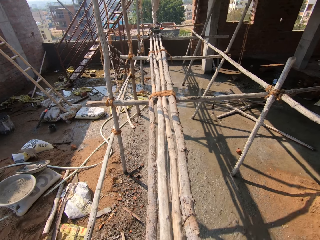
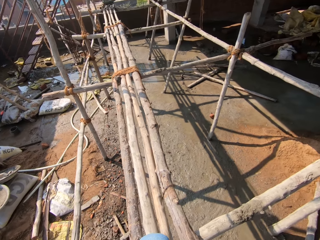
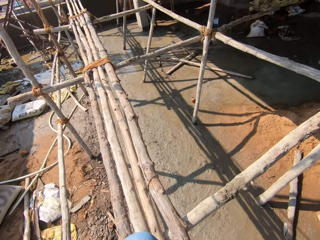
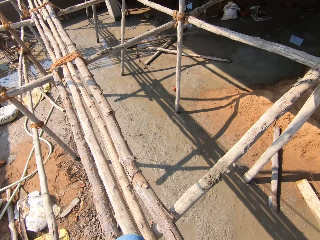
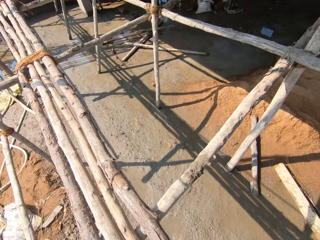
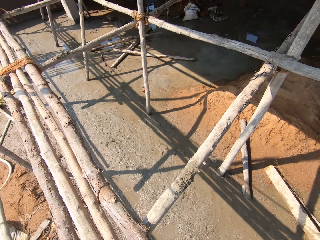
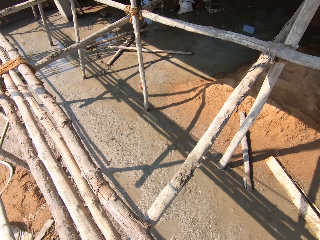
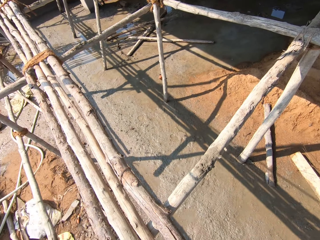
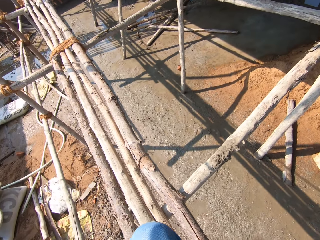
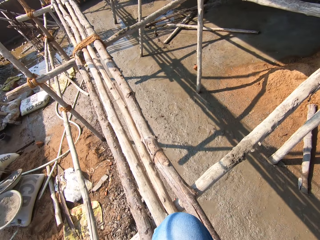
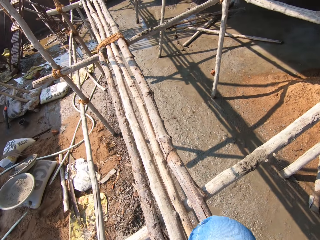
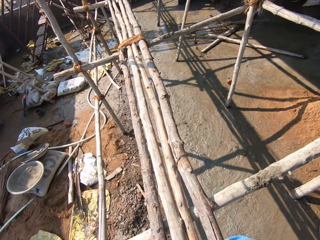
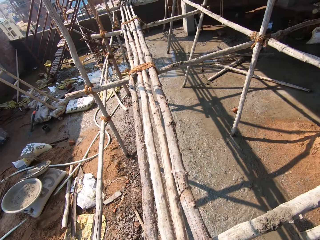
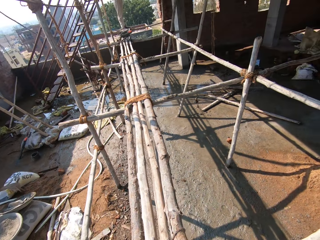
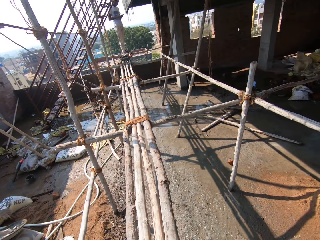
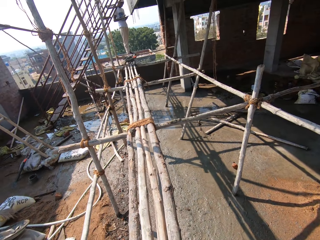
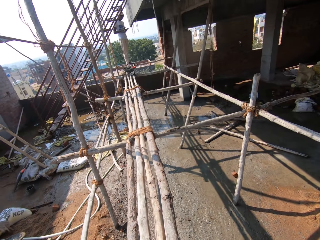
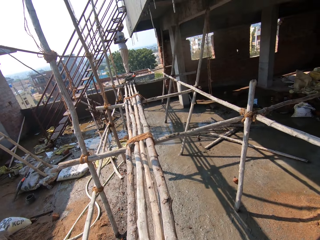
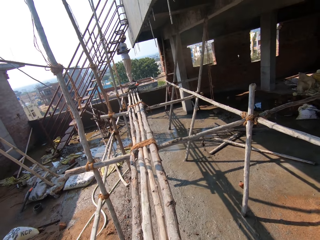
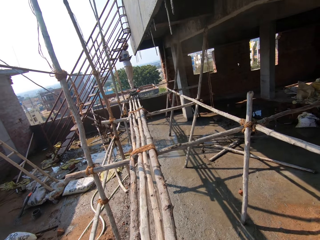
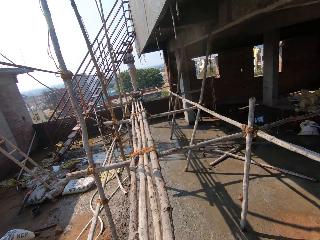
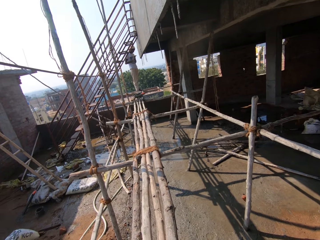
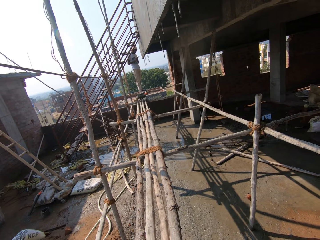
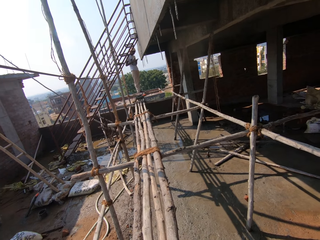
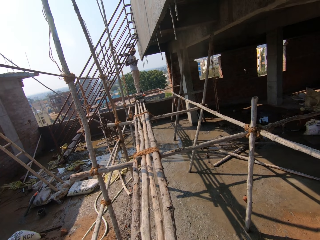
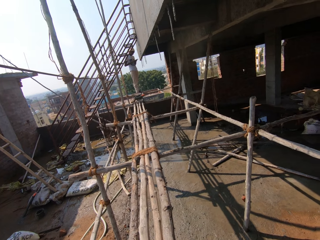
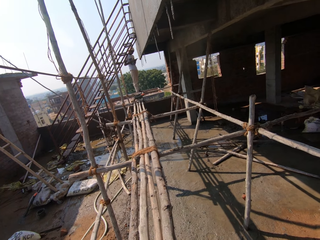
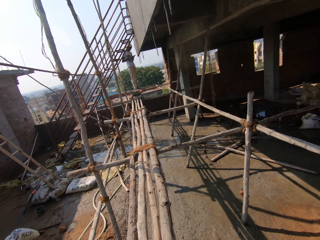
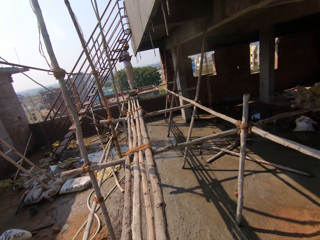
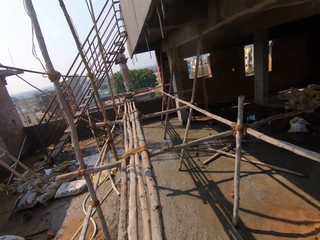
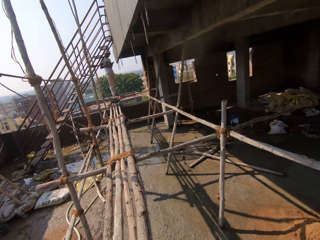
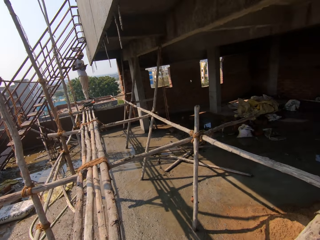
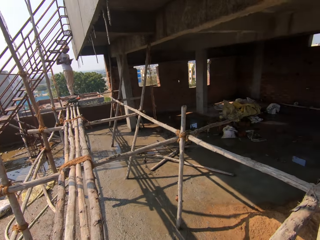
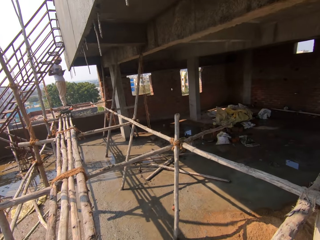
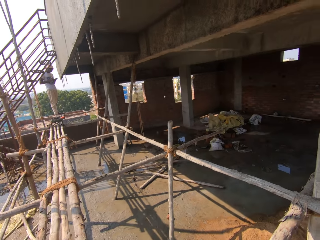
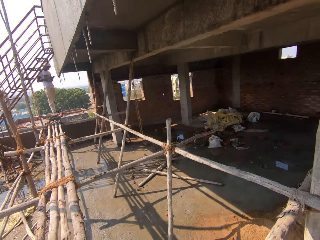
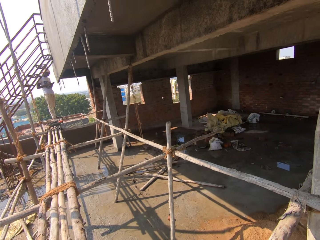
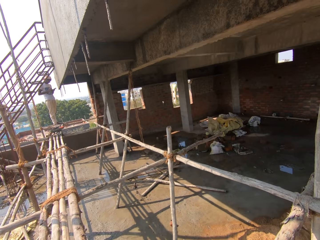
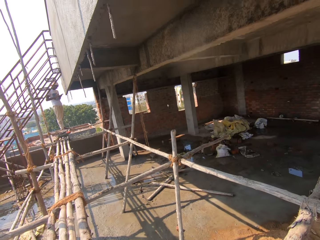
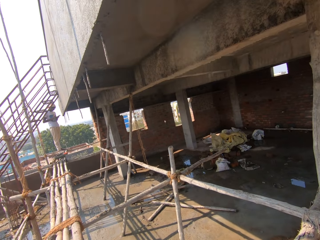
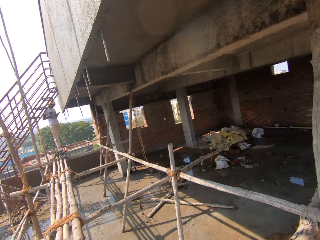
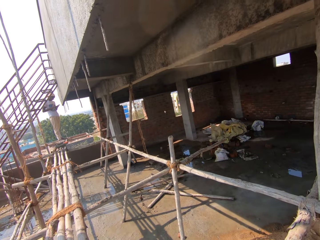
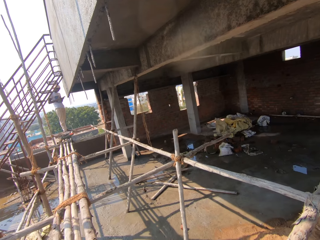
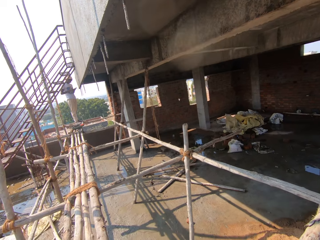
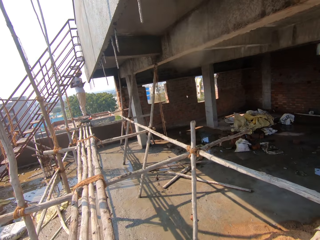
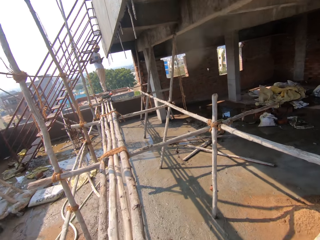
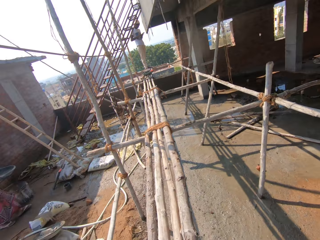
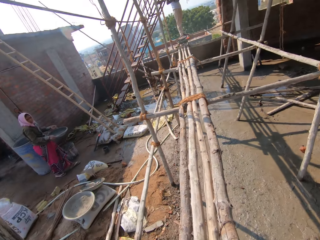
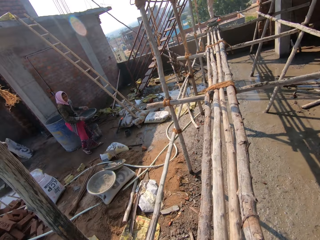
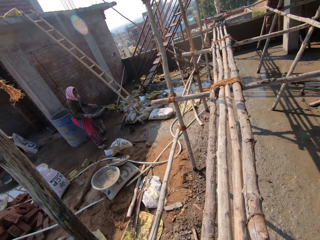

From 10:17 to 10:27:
The camera wearer looks around the construction site. They spit saliva. They interact with a person.

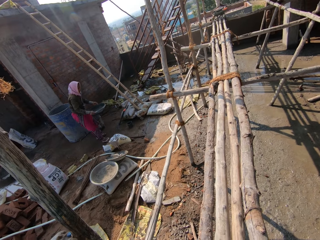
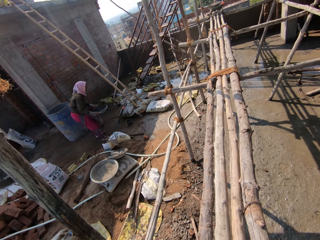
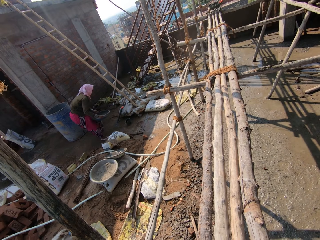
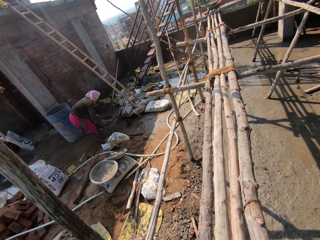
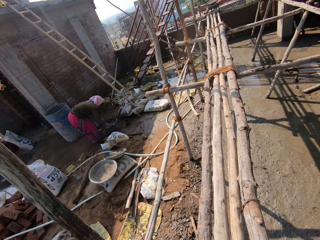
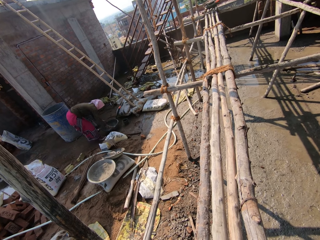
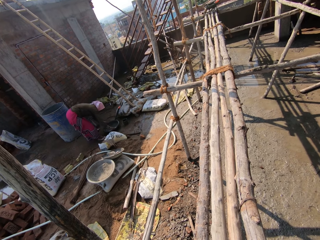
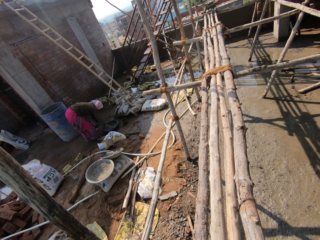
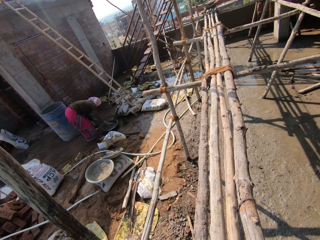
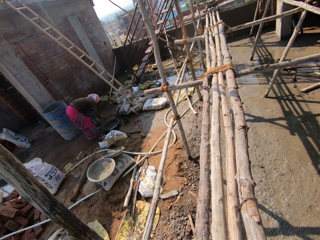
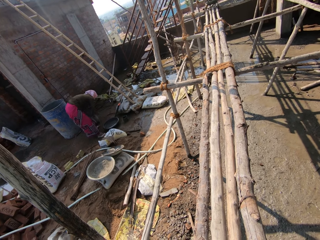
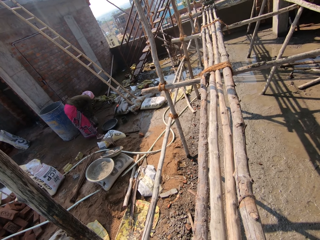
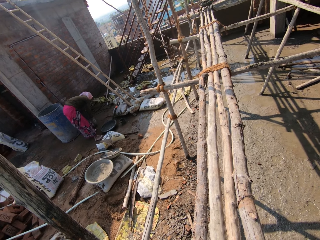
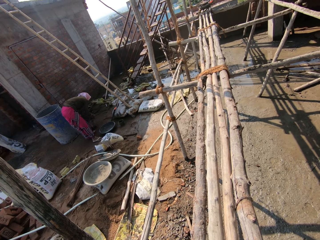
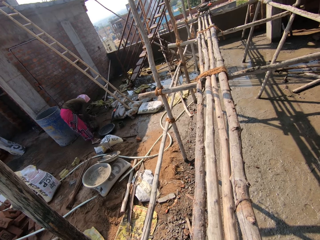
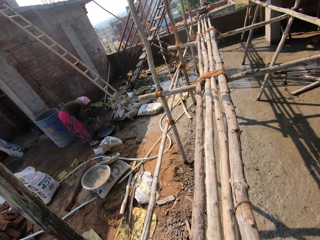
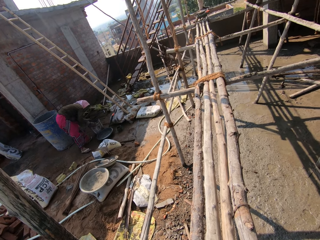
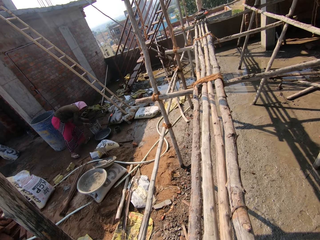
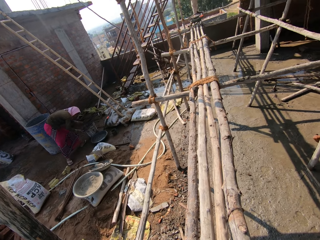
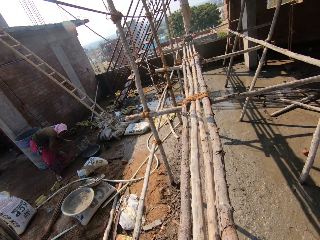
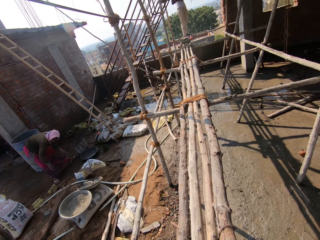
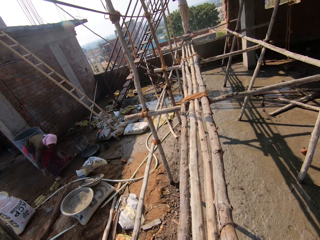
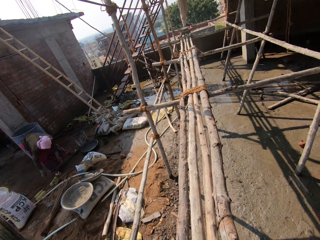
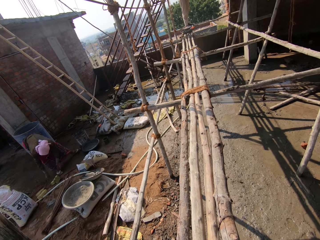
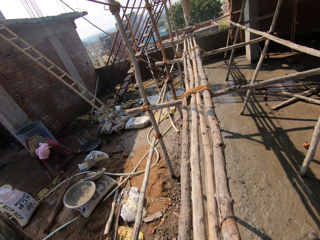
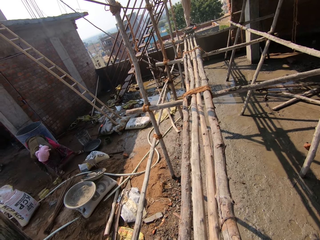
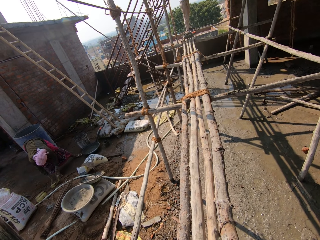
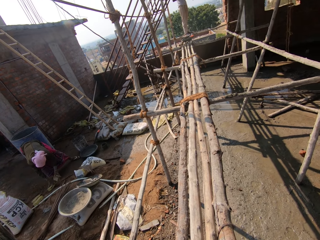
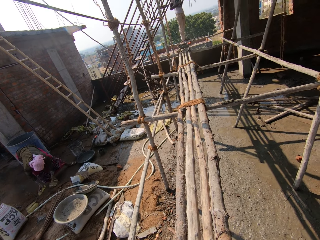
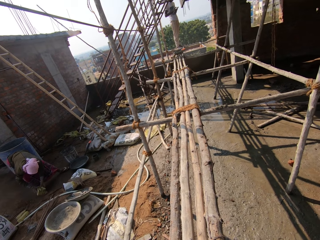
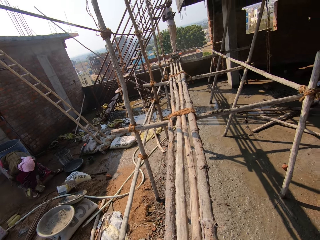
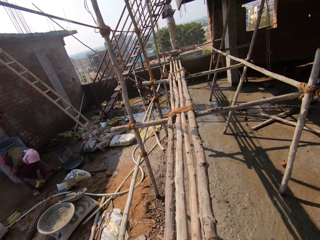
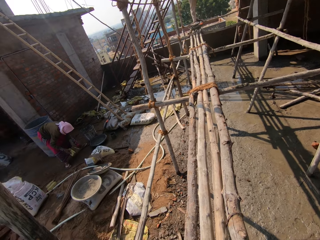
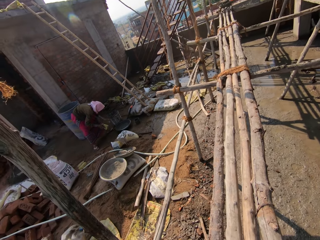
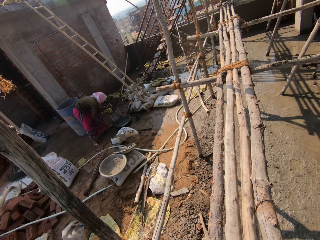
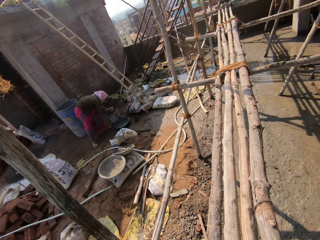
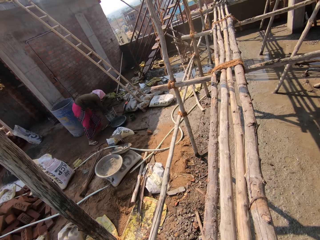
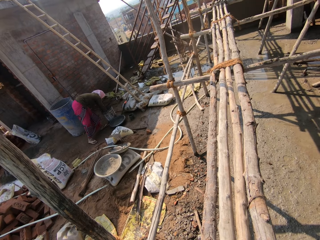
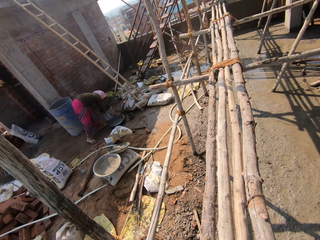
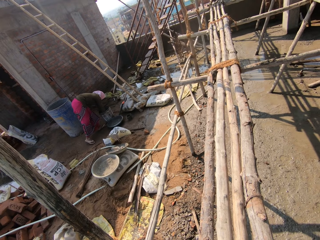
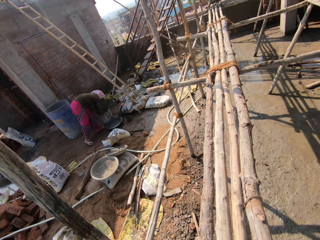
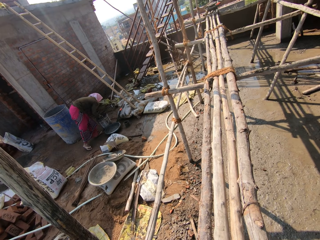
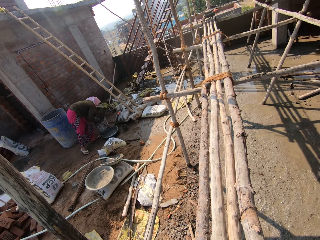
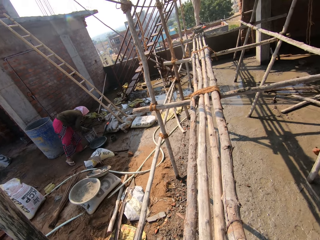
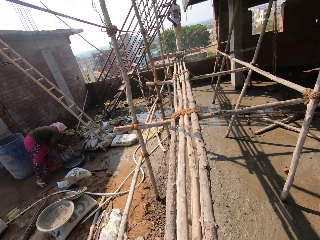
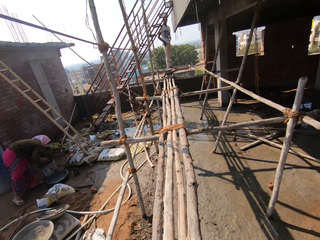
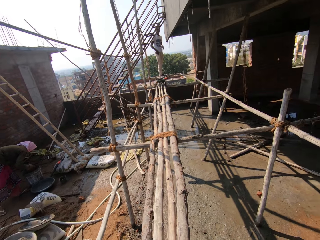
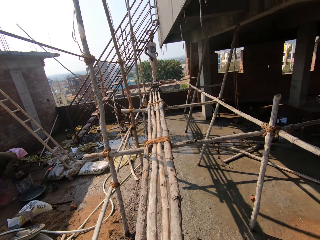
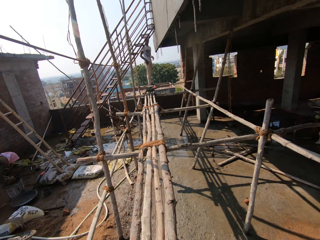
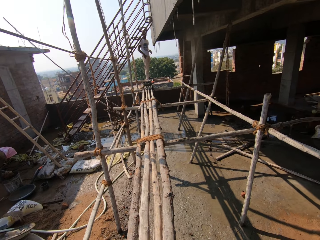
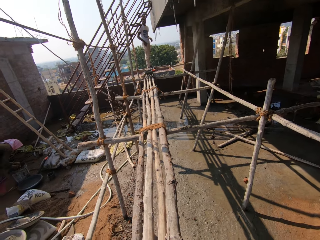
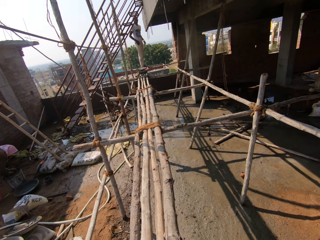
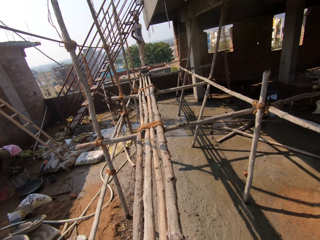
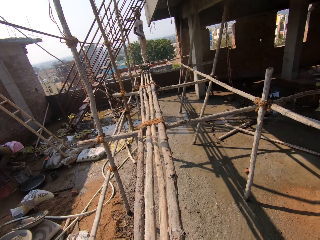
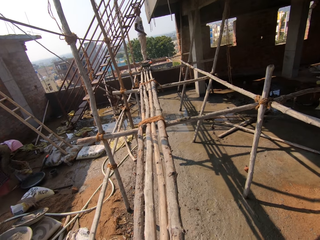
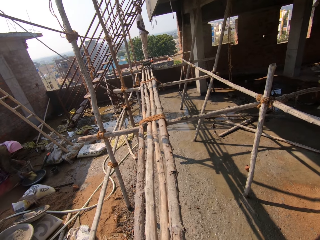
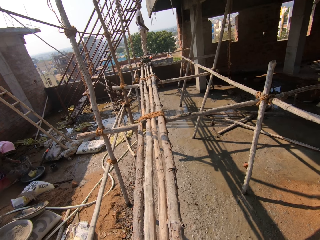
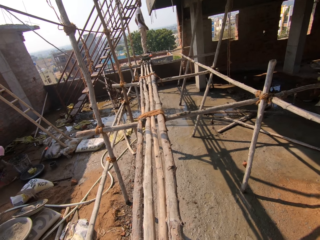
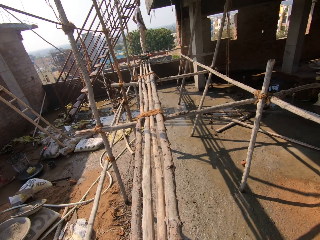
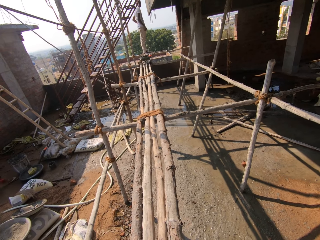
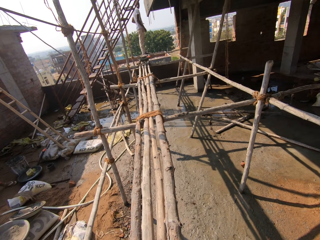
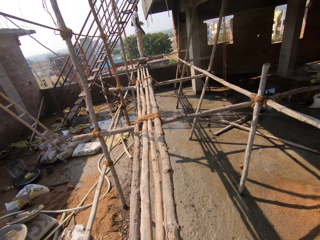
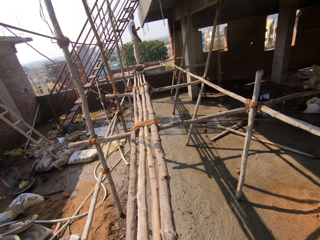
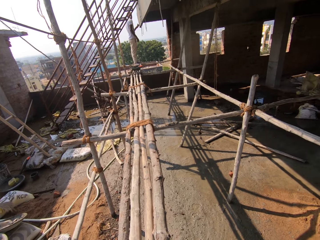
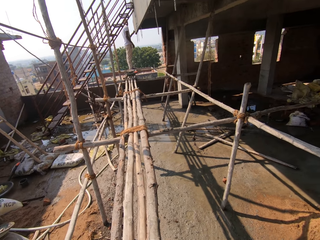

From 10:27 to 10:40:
The camera wearer looks around the construction site. A lady puts a basin of water down. The lady moves the bucket of water. The camera wearer interacts with the lady. The lady picks up sponges. The lady dips the sponges in the bucket of water. The camera wearer looks around. The lady removes the sponges from the bucket. The lady dips the sponges in the basin of water.
